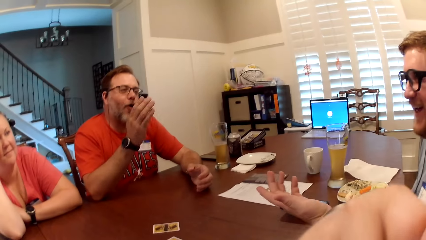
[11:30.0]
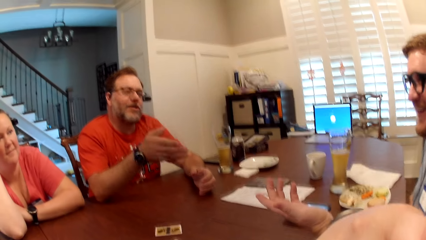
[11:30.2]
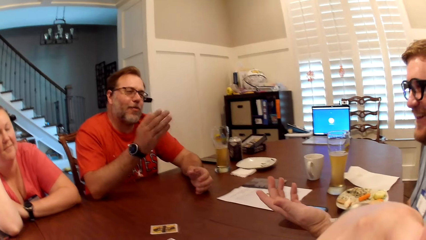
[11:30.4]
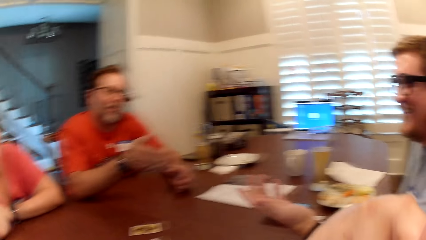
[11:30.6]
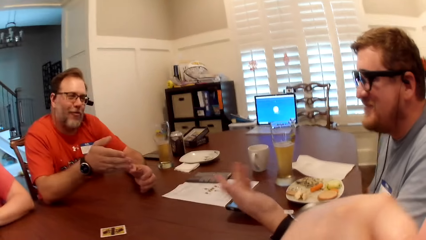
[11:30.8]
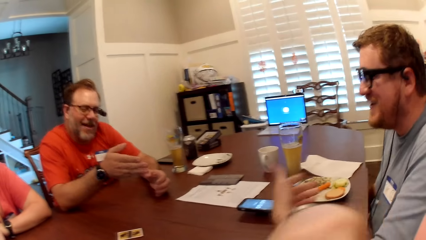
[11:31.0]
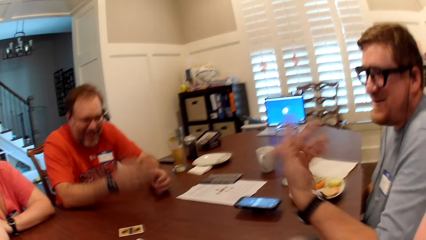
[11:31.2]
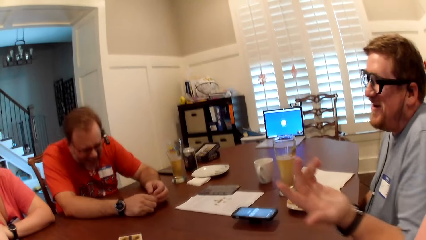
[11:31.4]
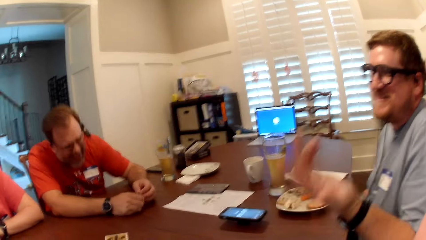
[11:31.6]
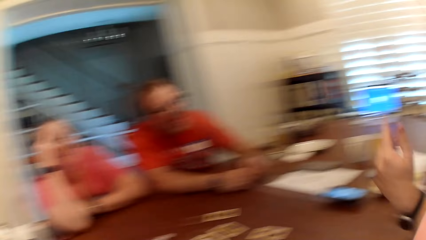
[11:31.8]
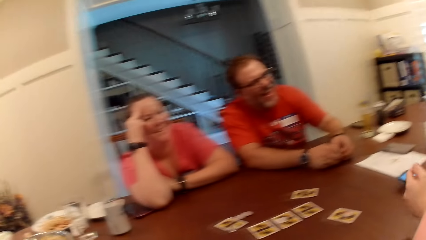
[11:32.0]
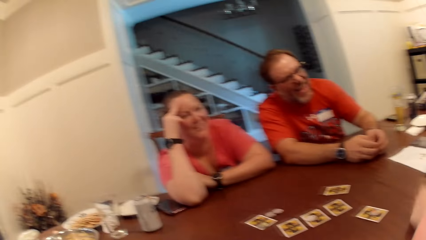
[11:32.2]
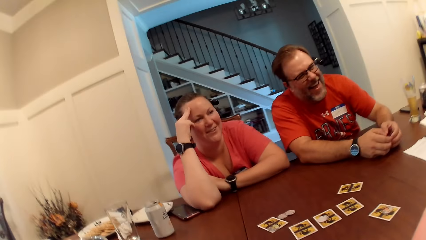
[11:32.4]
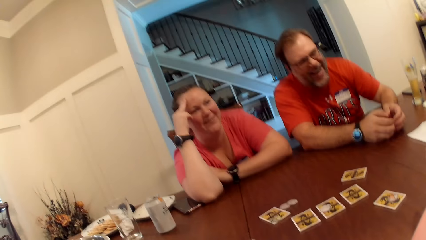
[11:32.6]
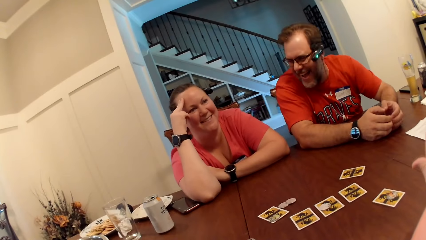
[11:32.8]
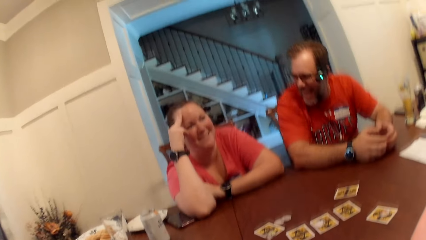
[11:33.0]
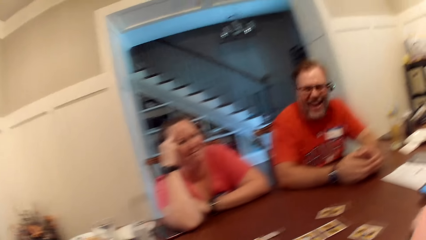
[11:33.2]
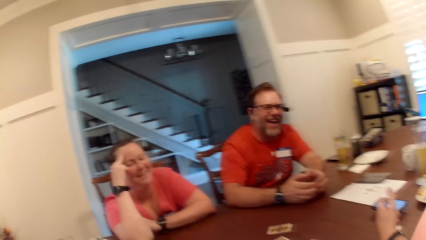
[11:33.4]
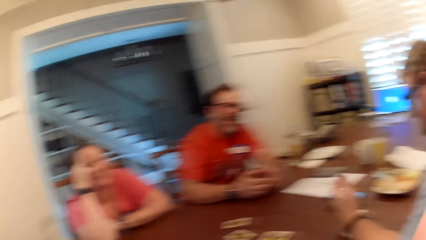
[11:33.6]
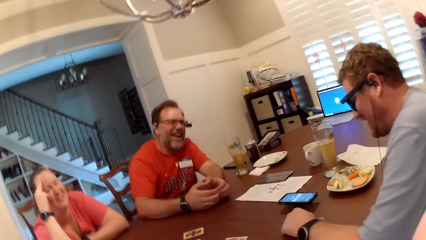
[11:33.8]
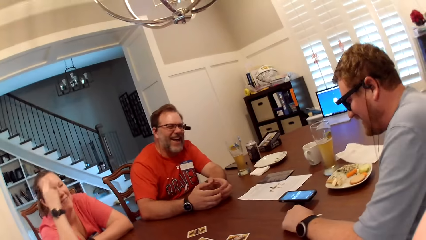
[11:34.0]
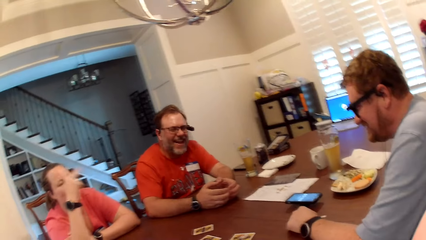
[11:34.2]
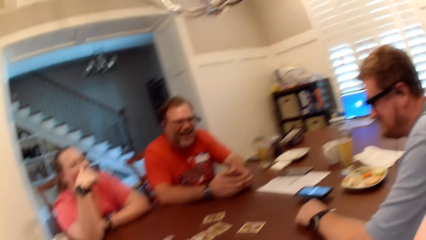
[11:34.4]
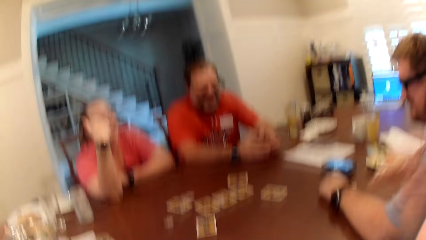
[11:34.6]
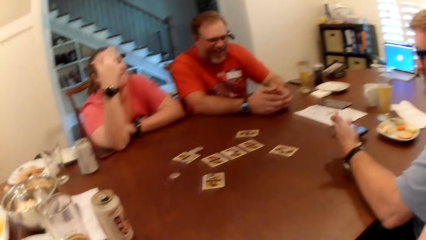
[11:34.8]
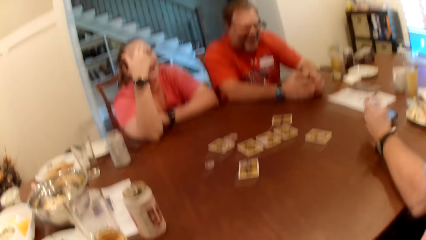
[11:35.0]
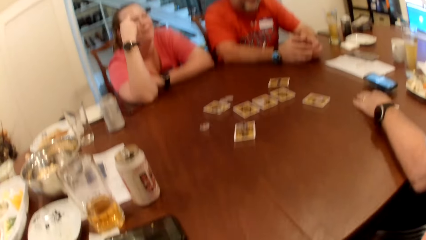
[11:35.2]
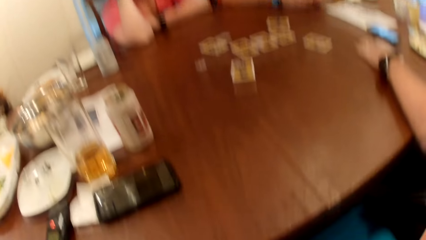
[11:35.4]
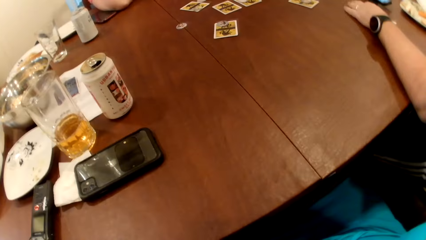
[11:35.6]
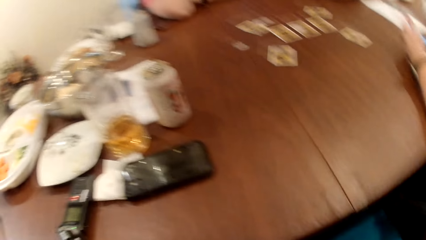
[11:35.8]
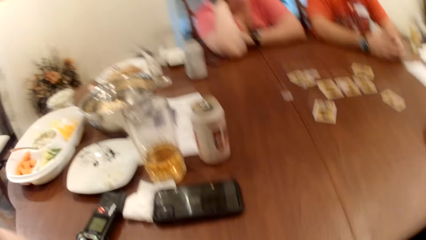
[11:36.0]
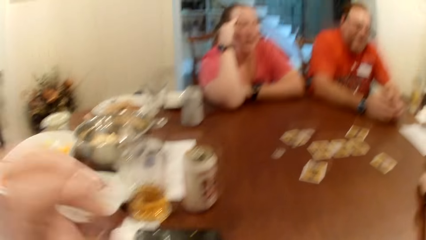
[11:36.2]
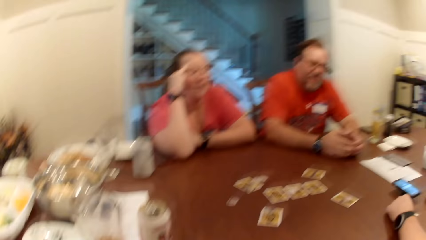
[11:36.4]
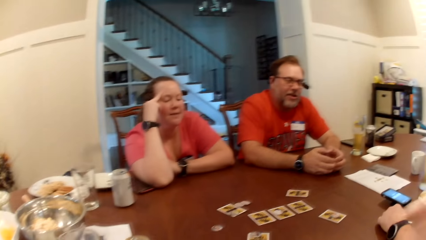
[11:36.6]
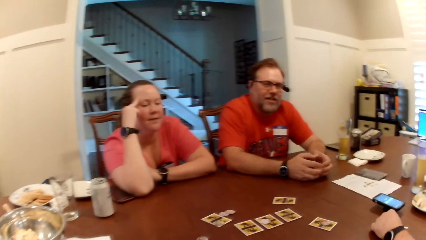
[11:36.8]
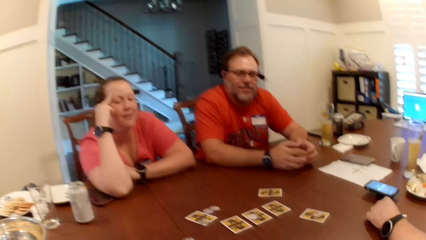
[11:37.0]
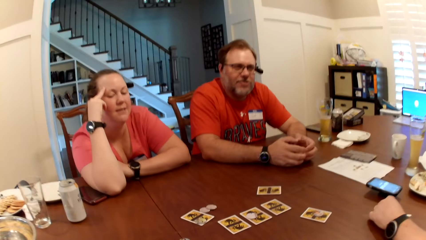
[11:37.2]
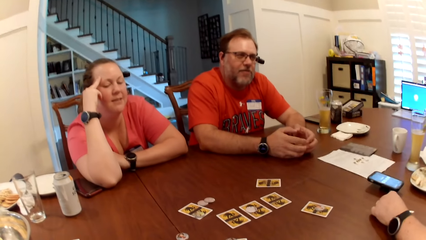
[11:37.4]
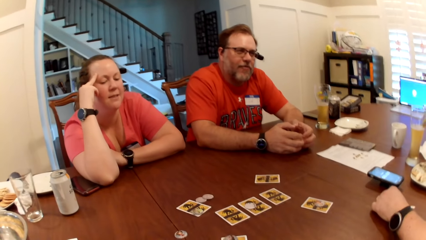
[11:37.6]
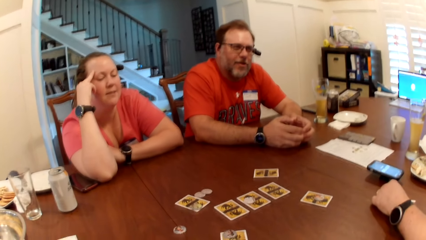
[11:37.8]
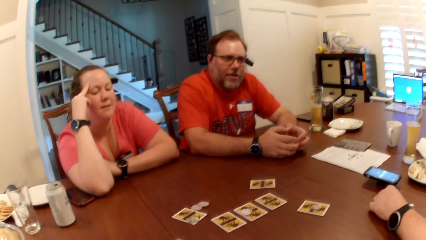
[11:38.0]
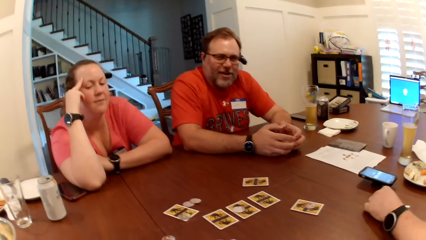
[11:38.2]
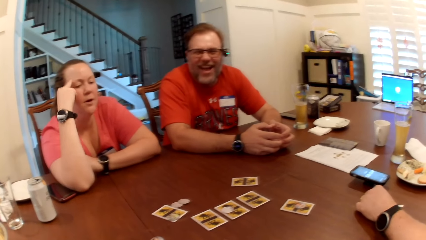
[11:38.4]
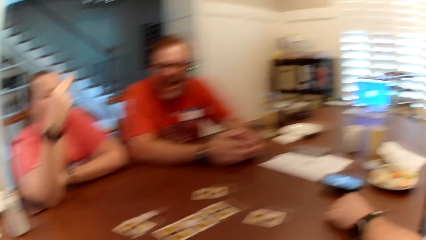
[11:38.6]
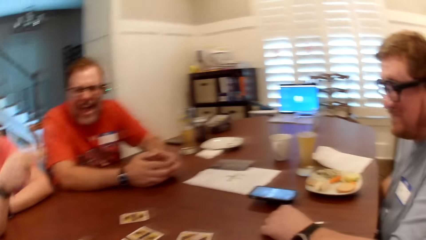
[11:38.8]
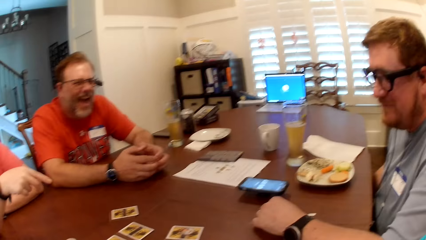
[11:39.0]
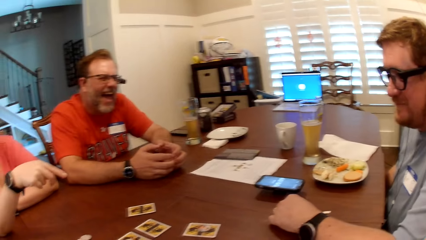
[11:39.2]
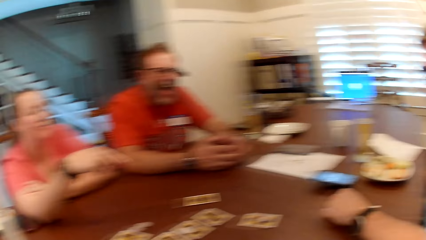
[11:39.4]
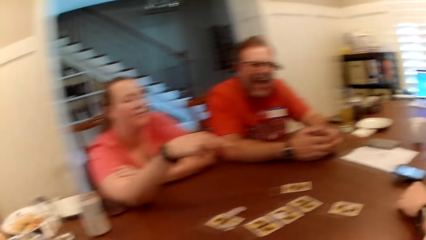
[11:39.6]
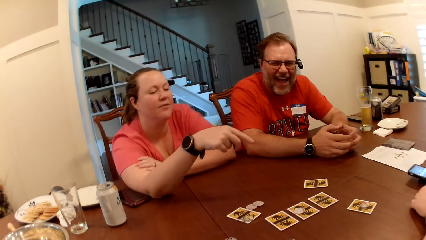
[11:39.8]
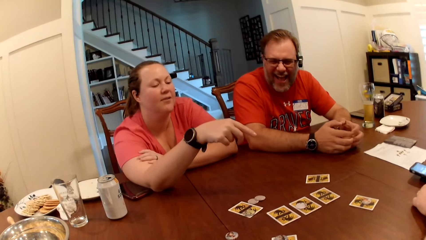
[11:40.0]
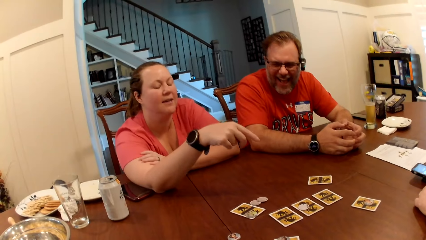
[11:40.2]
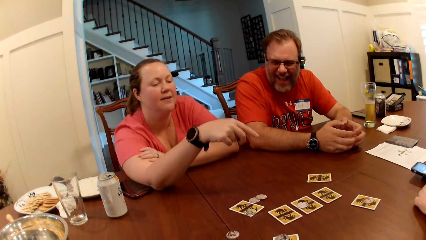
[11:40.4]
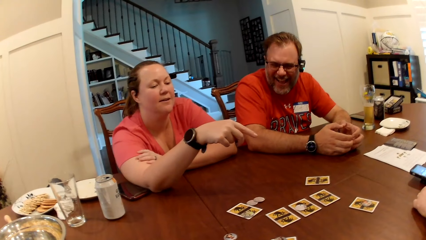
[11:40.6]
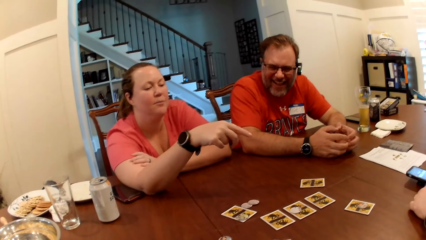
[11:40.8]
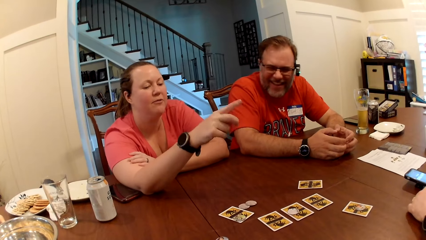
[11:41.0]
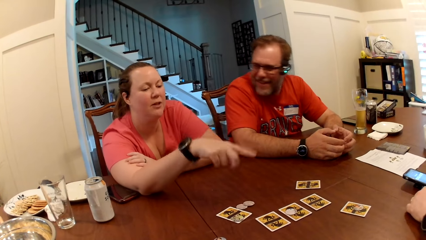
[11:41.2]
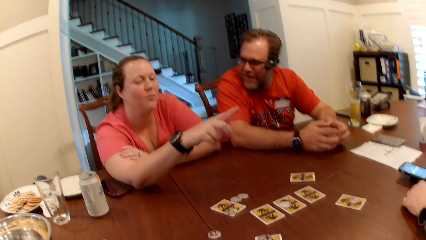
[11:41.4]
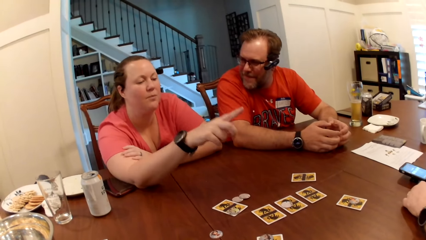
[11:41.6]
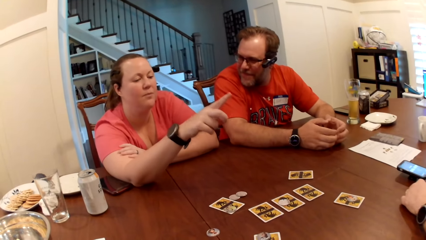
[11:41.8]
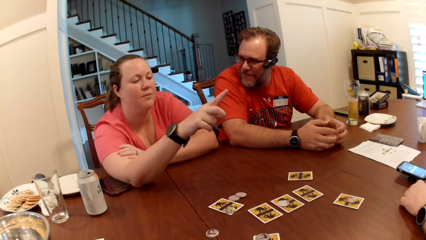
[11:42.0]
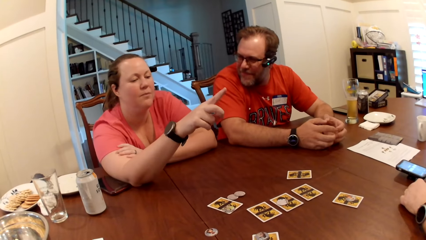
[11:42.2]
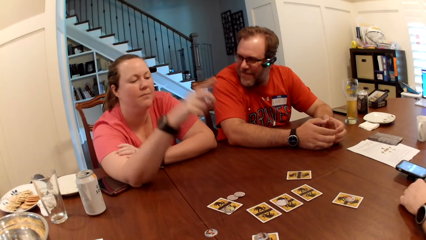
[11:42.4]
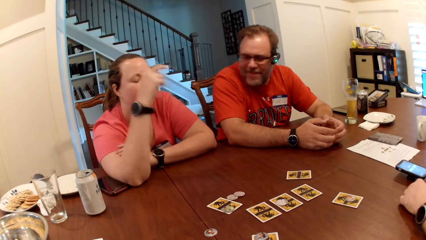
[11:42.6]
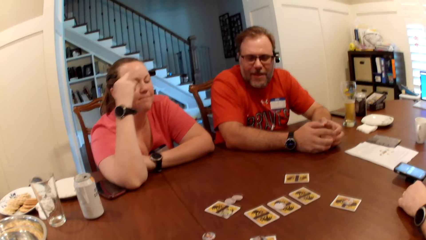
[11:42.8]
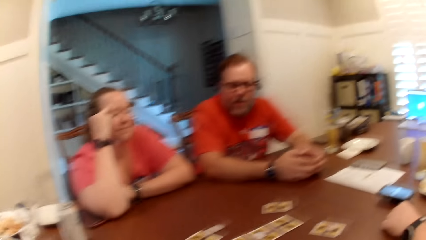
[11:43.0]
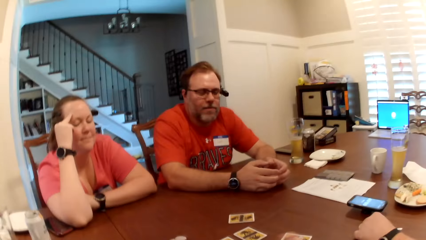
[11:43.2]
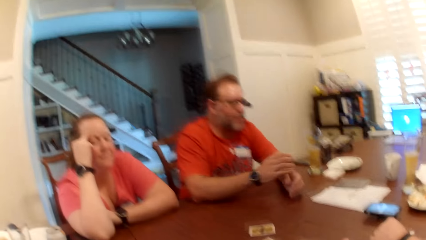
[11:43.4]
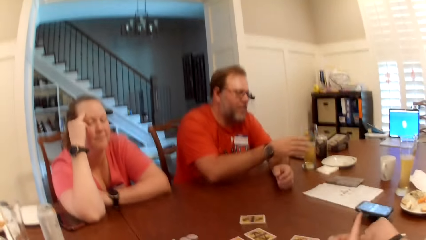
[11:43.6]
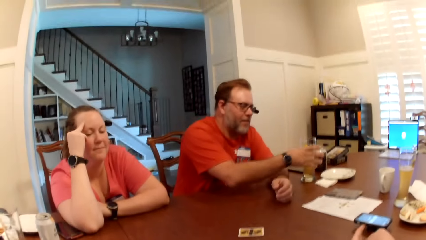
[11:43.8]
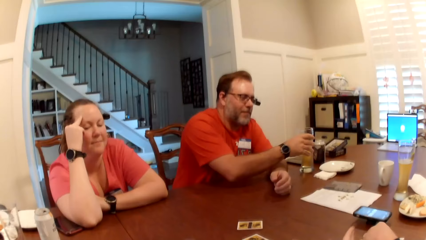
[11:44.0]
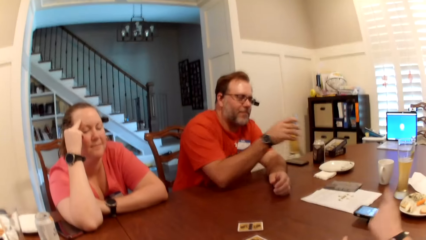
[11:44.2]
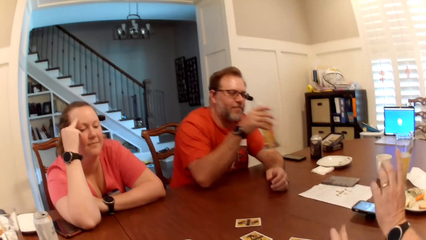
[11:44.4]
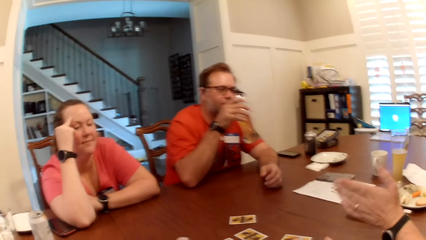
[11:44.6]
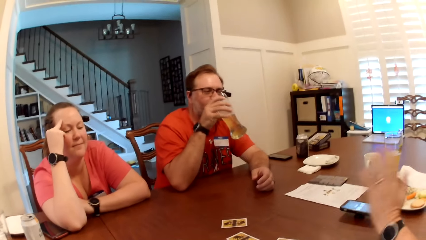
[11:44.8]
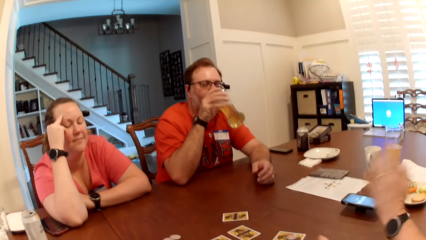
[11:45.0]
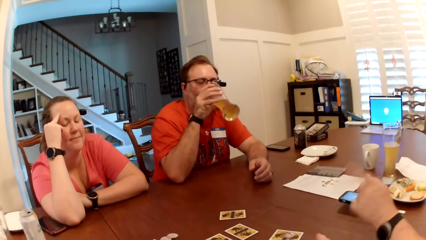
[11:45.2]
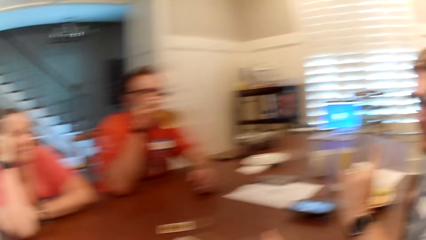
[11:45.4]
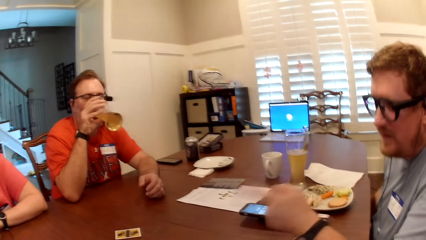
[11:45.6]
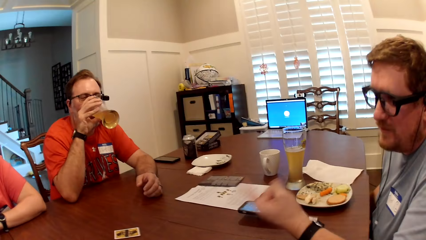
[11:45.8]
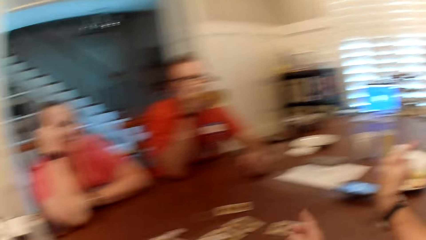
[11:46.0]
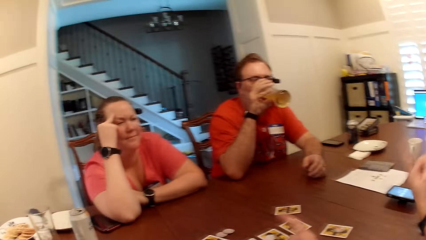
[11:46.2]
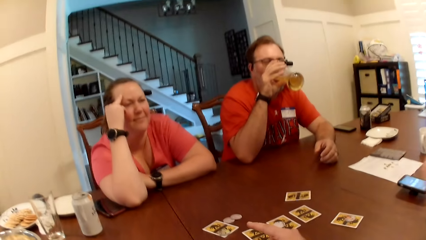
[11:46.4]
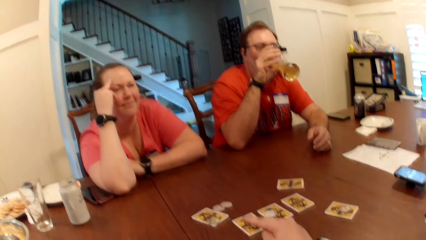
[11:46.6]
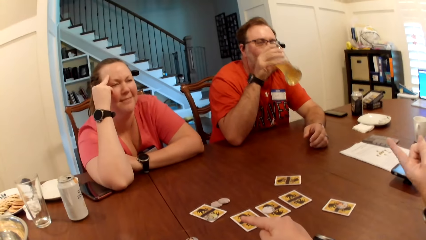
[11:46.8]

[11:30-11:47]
A man makes gestures with his right hand. A person moves the hands. The man picks up the beer glass from the table with his right hand. Another man makes gestures with his left hand. The first man drinks from the glass in his right hand.
